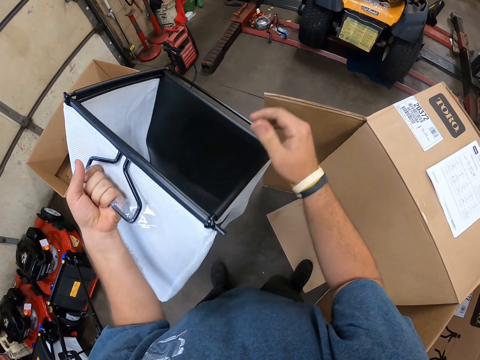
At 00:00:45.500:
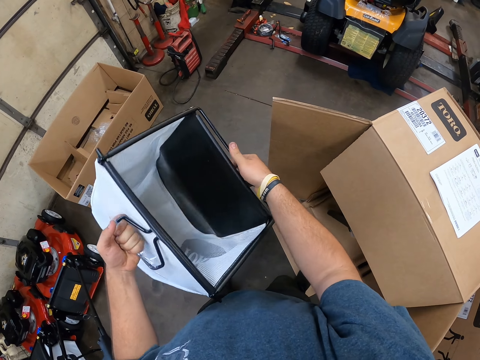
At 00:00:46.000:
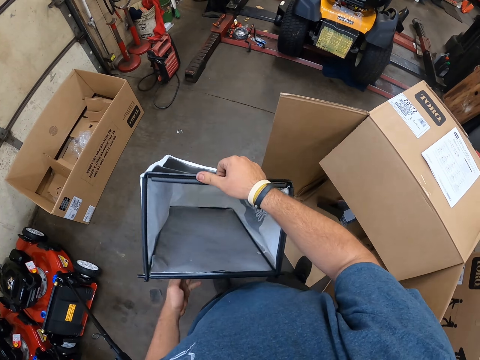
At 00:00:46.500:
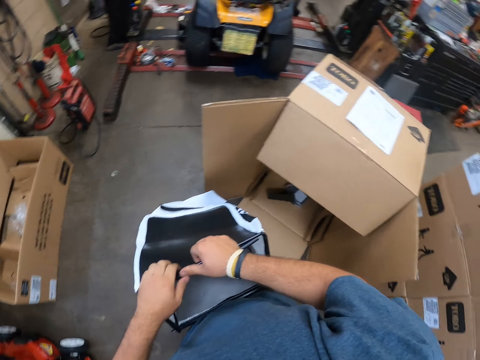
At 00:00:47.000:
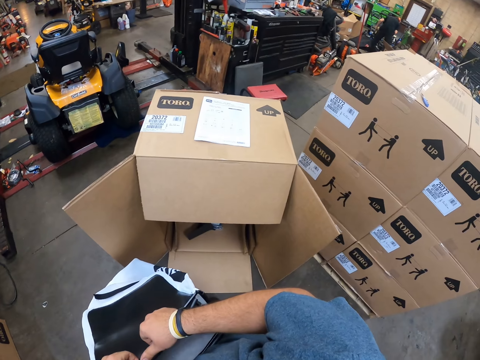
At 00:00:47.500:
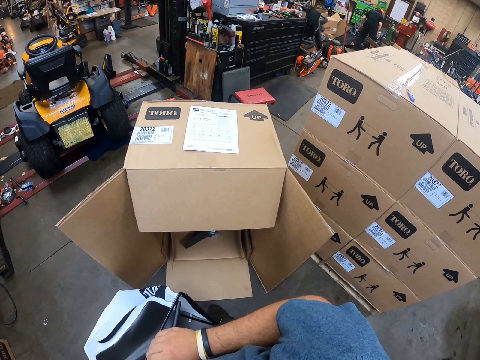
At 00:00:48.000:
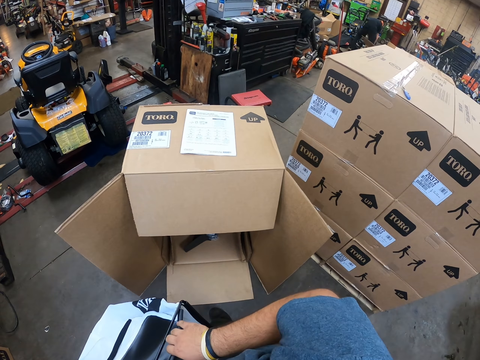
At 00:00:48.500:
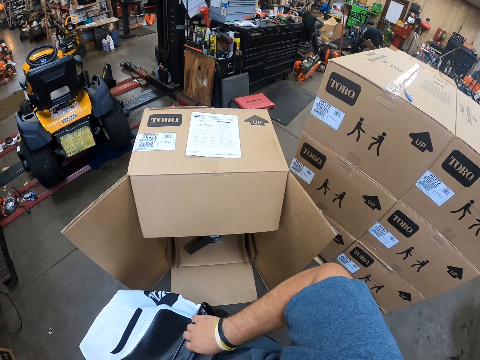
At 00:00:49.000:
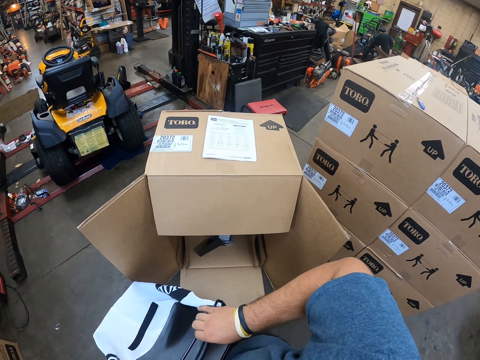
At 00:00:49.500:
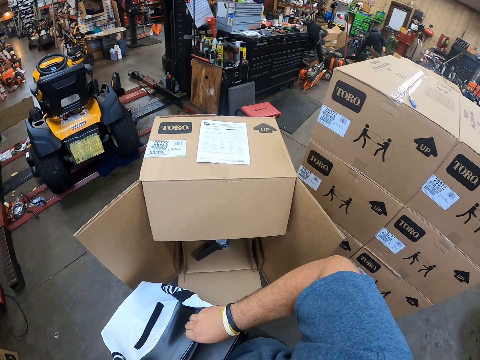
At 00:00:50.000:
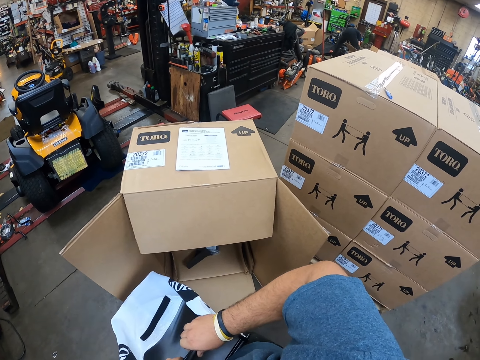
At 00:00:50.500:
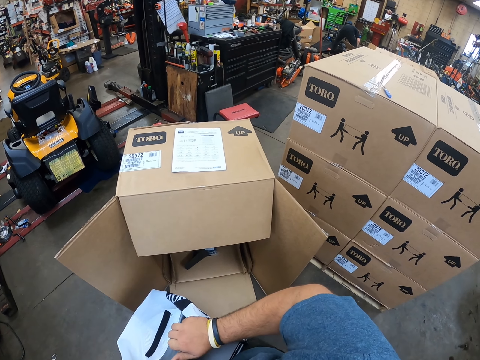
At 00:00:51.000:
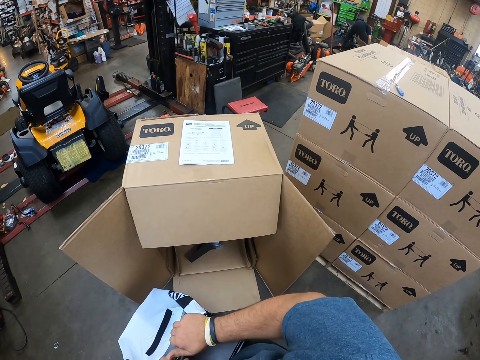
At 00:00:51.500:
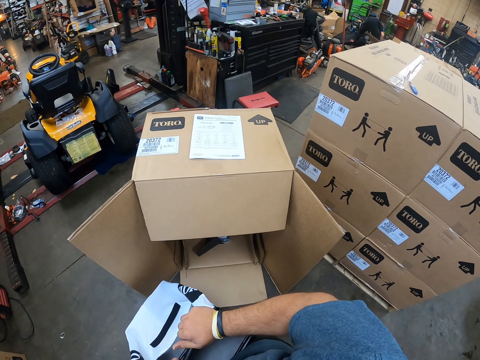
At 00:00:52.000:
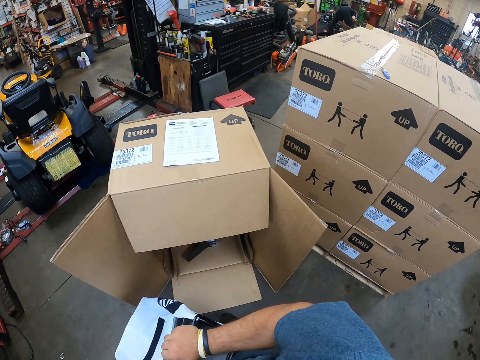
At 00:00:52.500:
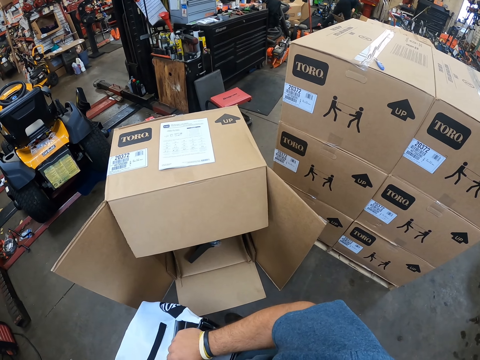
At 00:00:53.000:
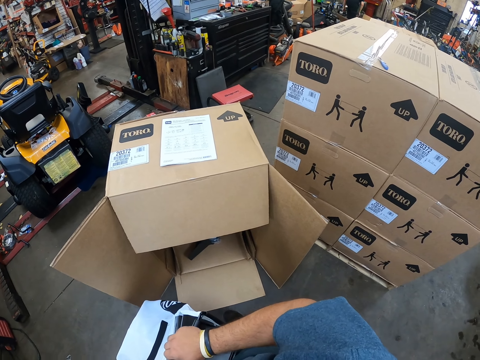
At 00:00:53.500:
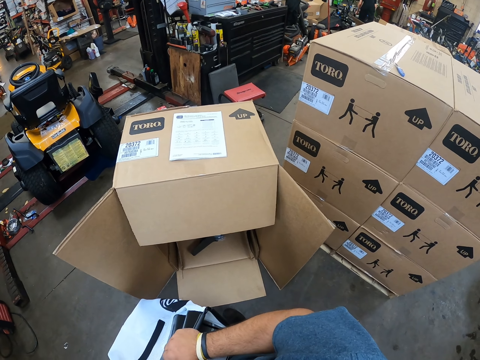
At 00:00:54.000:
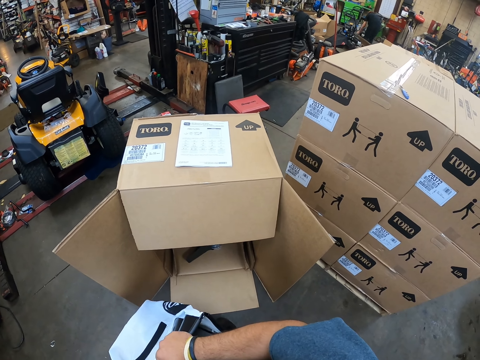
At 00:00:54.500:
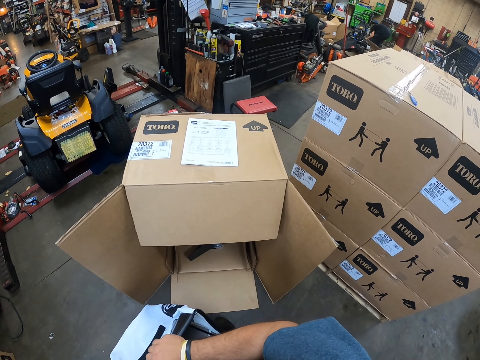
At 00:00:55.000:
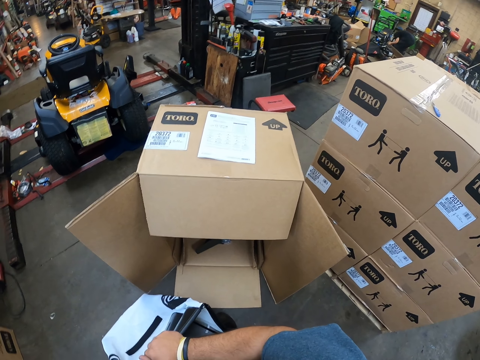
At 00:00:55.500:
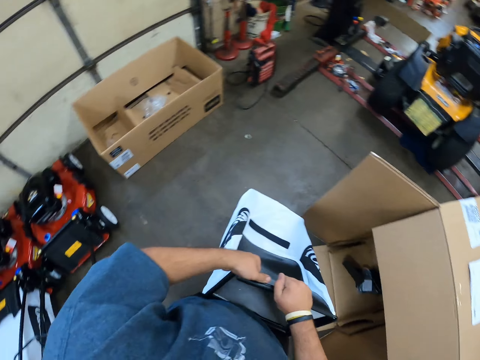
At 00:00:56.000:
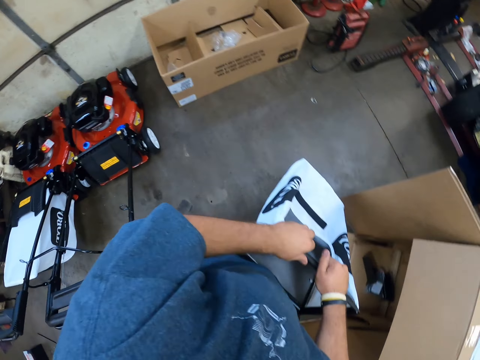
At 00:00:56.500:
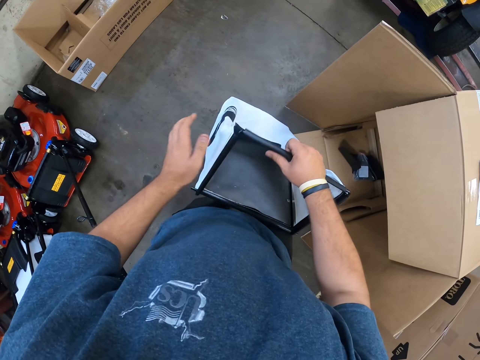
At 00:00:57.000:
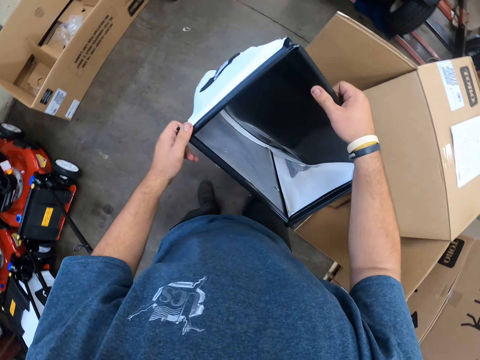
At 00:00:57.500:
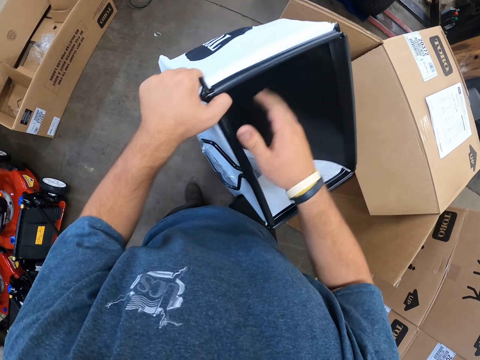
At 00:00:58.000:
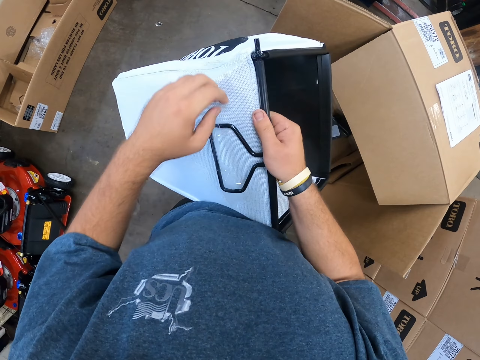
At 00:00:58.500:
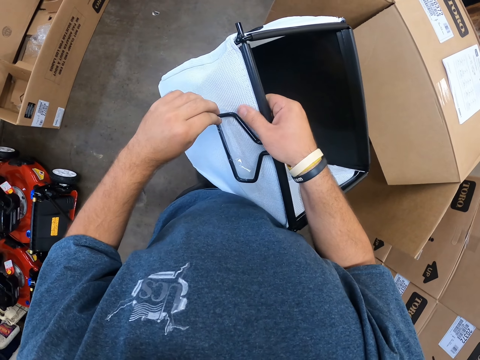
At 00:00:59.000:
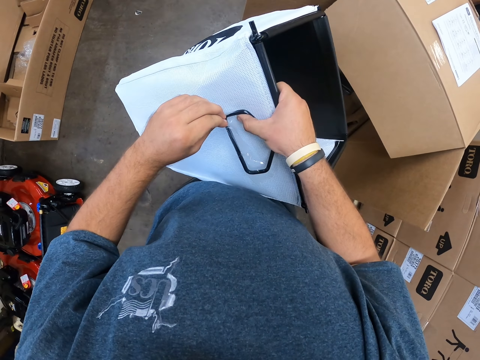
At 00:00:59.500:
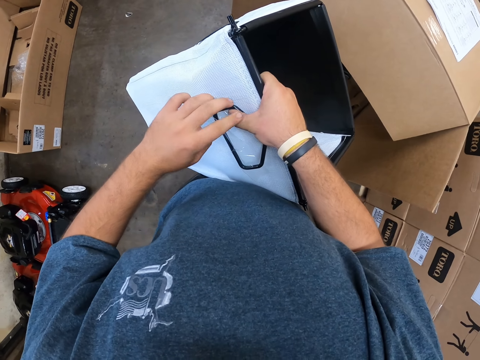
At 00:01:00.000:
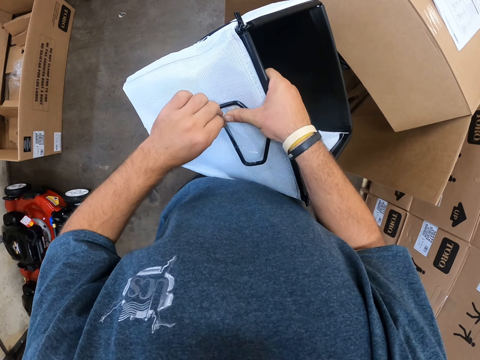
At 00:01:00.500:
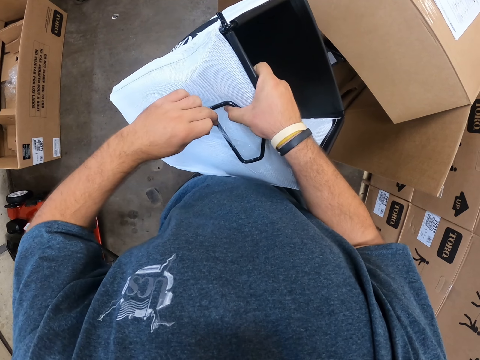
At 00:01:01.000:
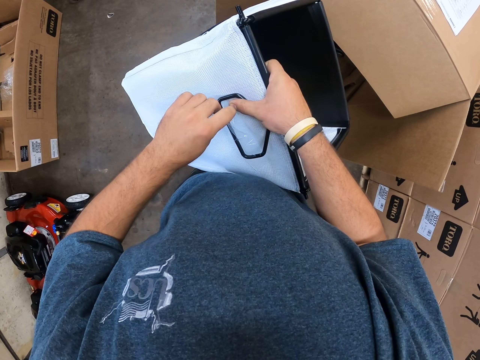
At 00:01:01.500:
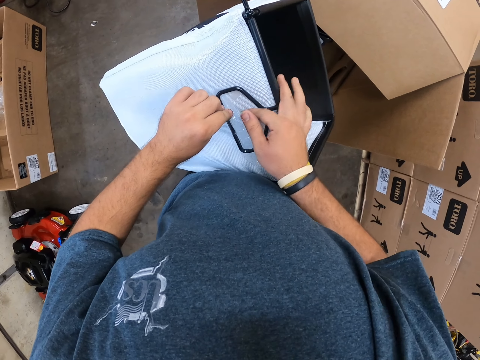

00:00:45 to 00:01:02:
The camera wearer looks around. They hold the lawn mower basket and look around. They hold the lawn mower basket. They open the sticker on a basket handle.

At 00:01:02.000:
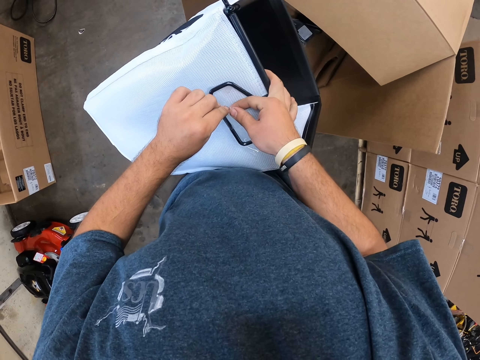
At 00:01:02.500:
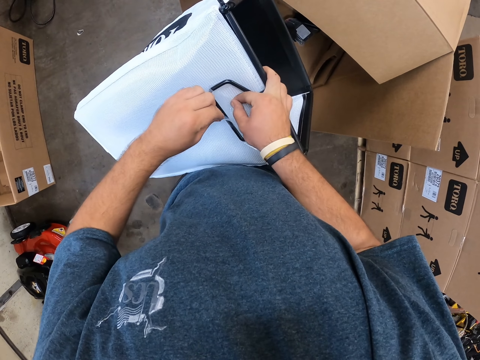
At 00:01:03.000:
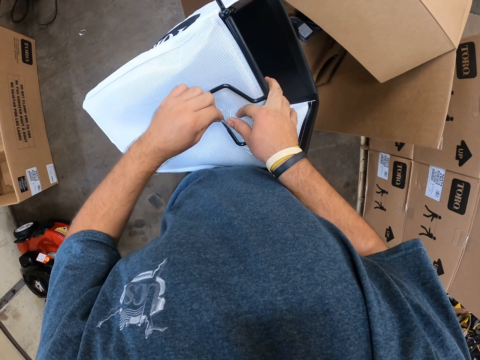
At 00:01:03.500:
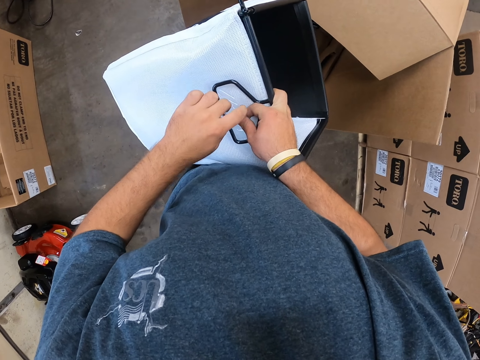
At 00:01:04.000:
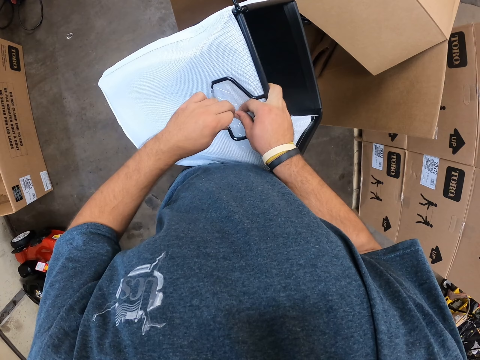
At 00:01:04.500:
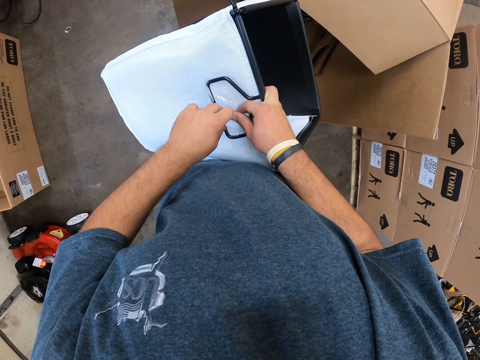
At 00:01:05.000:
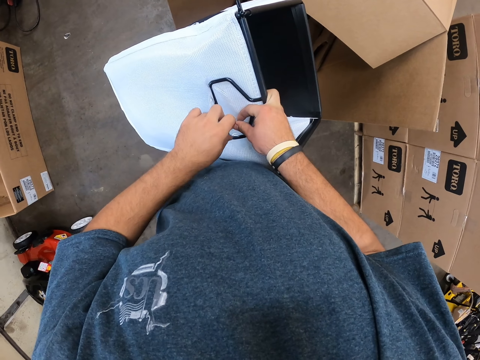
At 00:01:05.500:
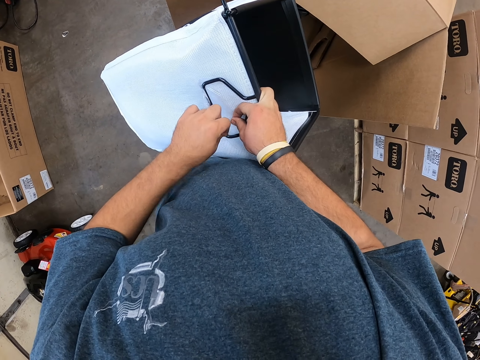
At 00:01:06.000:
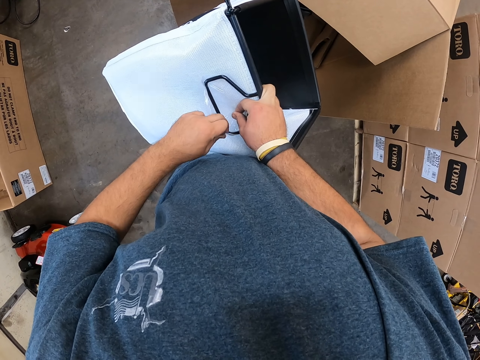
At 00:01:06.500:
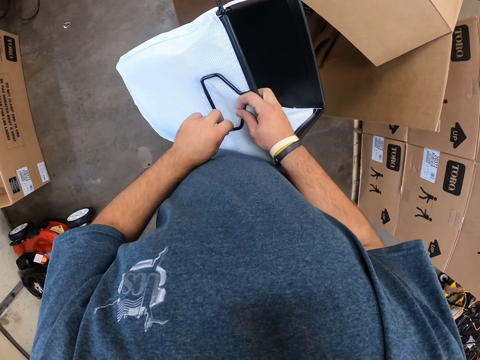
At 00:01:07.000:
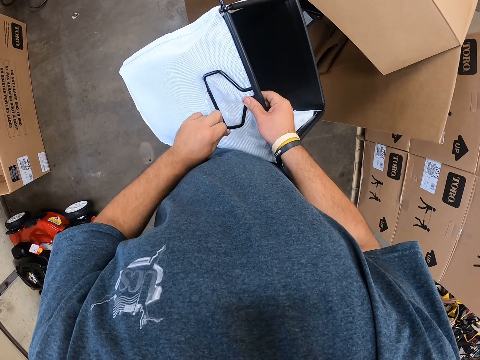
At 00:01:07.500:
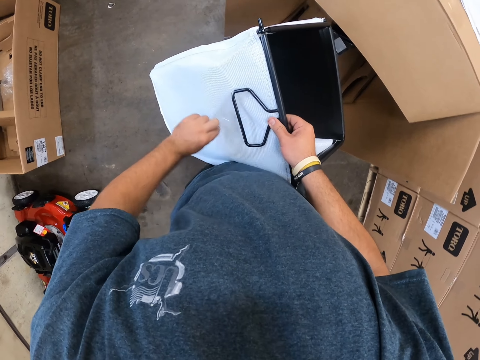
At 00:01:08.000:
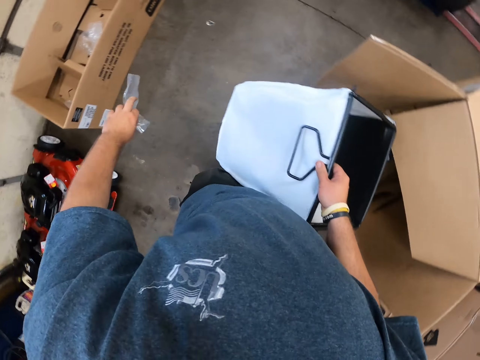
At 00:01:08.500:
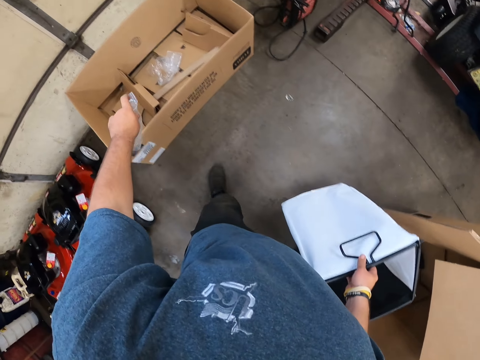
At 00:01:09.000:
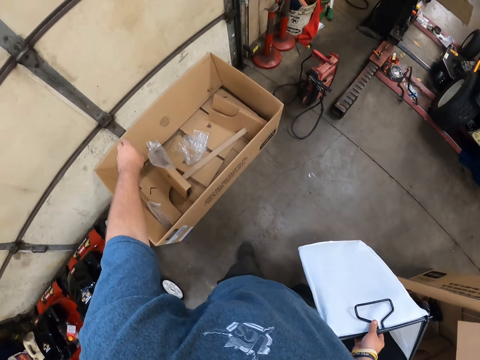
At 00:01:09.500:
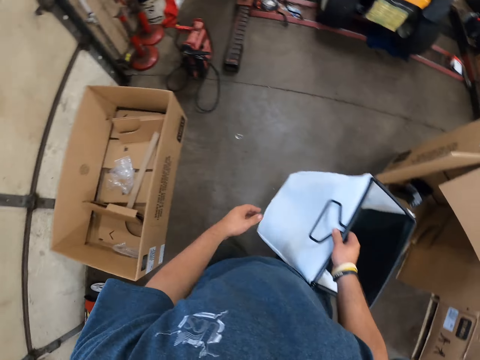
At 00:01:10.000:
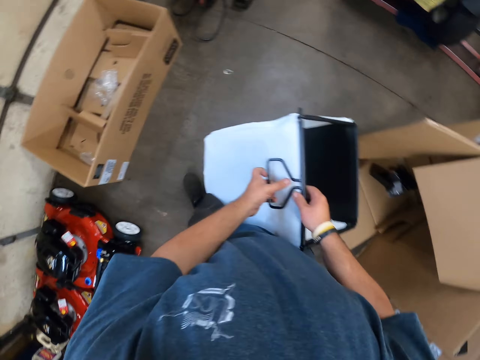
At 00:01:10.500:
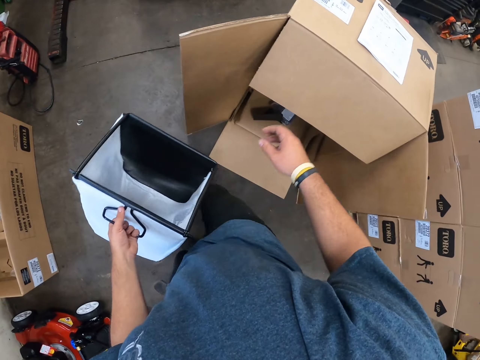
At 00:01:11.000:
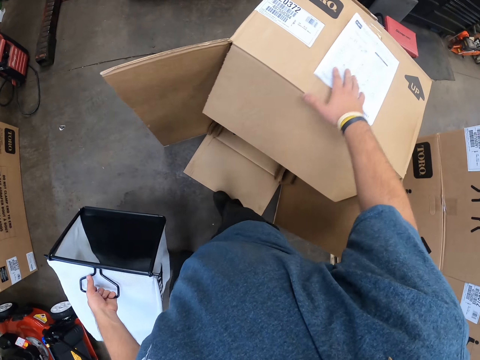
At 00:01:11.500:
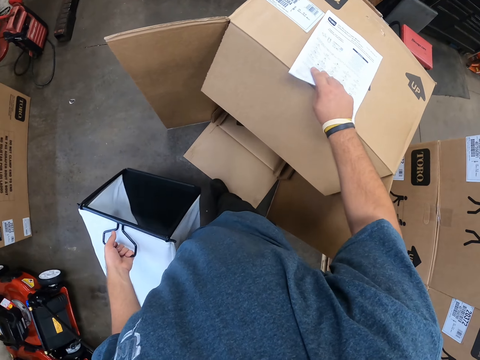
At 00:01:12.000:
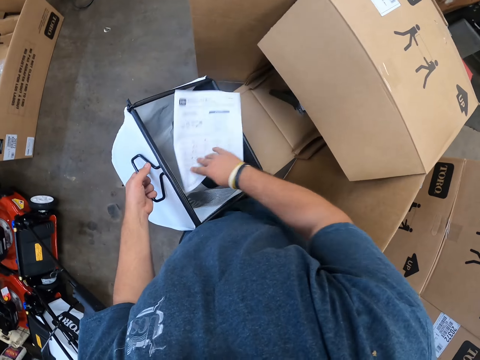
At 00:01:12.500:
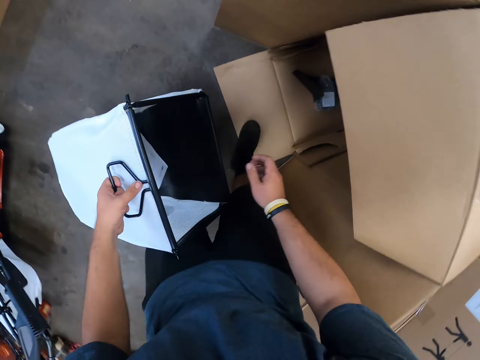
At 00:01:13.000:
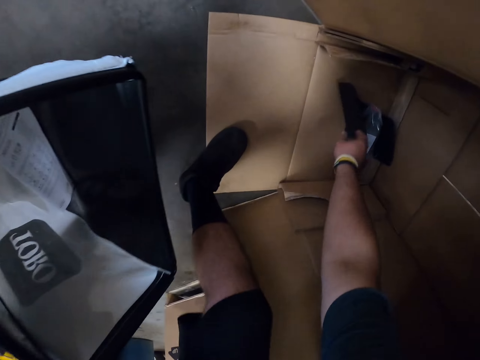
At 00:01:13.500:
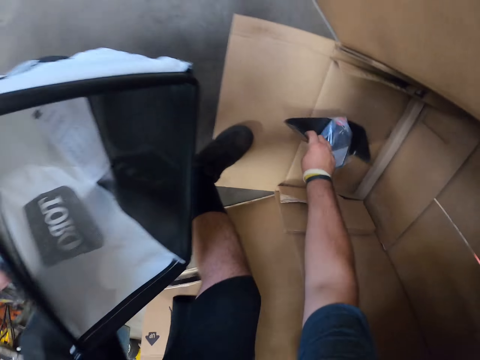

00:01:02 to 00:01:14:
The camera wearer fixes, peels the wrapped paper from the lawn mower basket. They remove a sticker from a basket handle. They drop the sticker in a box. They hold the lawn mower basket. They pick paper on a box. They put the manual paper inside the lawn mower basket.
